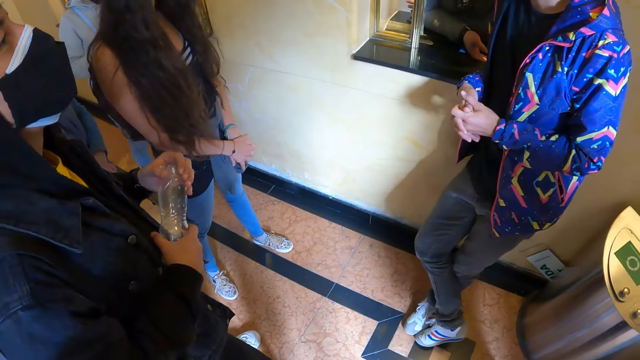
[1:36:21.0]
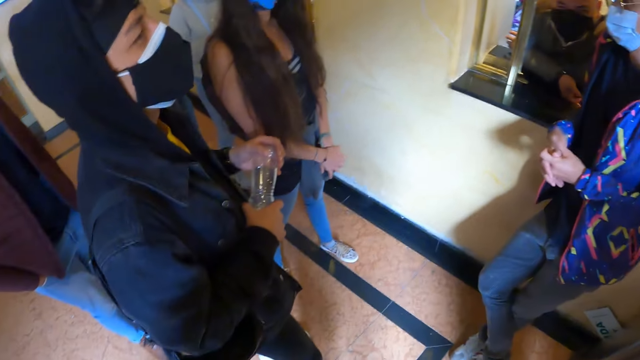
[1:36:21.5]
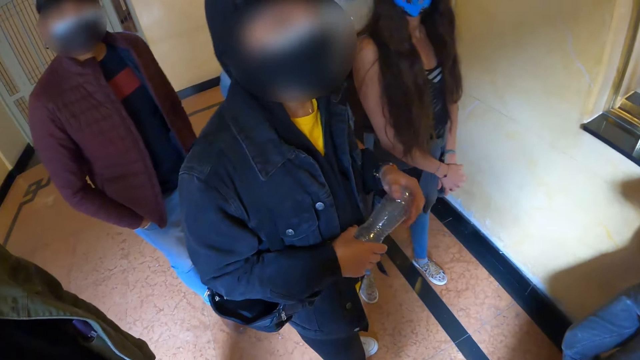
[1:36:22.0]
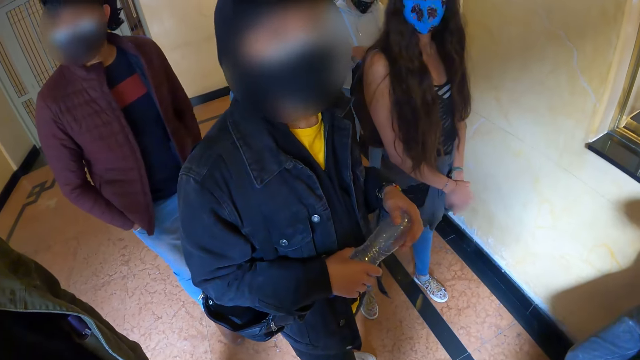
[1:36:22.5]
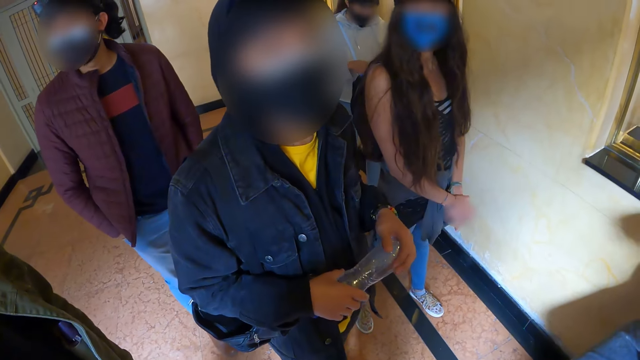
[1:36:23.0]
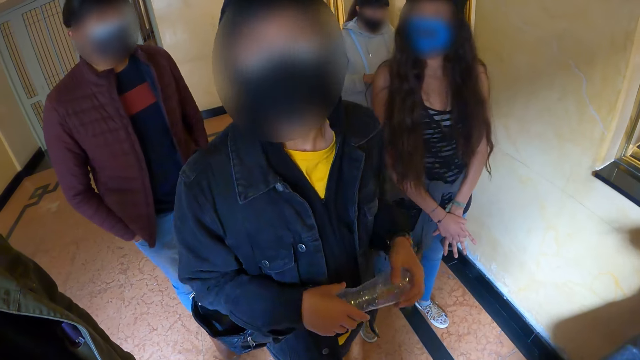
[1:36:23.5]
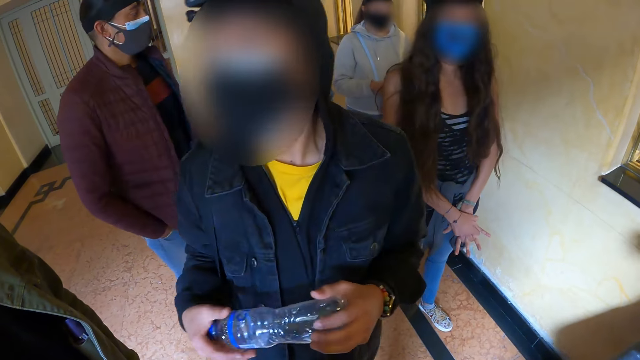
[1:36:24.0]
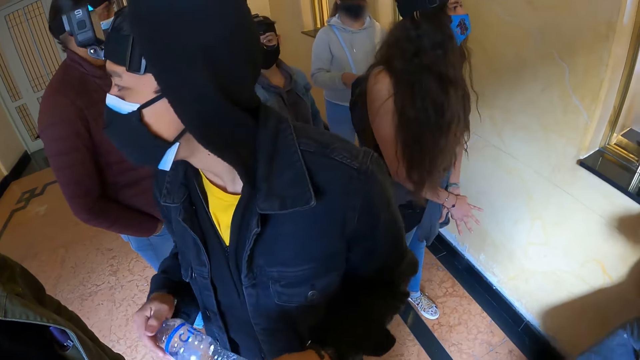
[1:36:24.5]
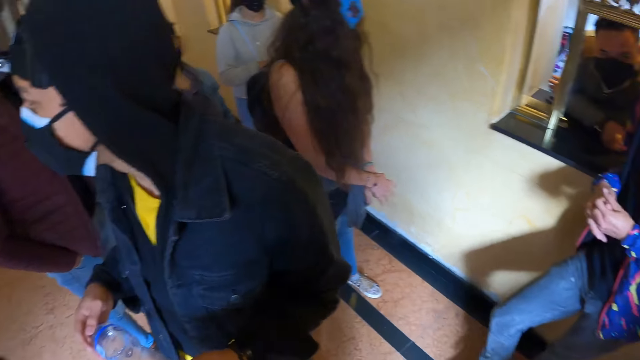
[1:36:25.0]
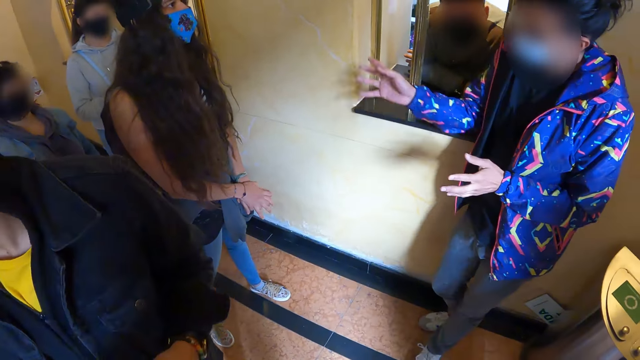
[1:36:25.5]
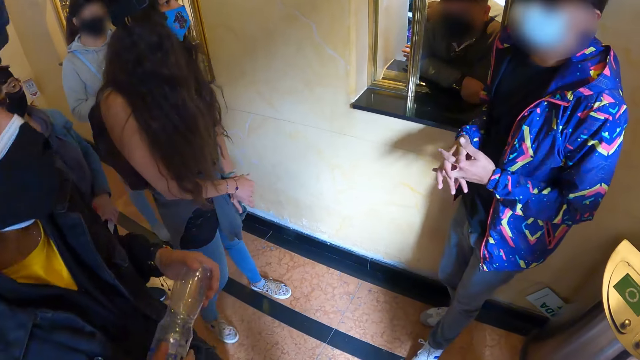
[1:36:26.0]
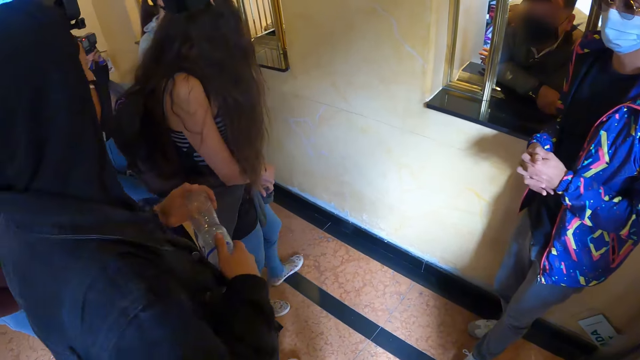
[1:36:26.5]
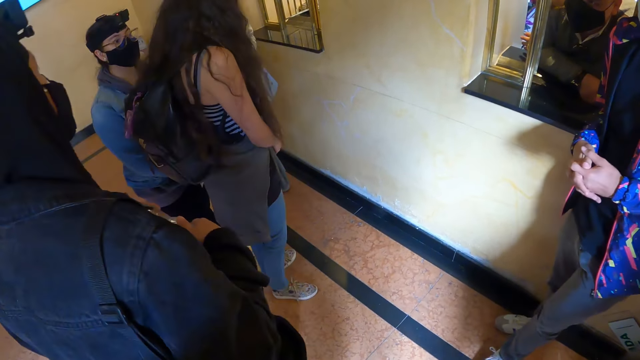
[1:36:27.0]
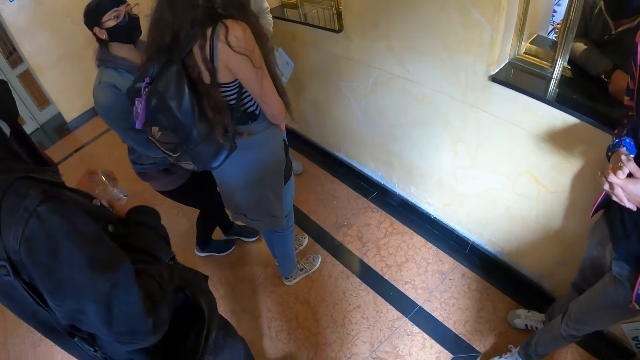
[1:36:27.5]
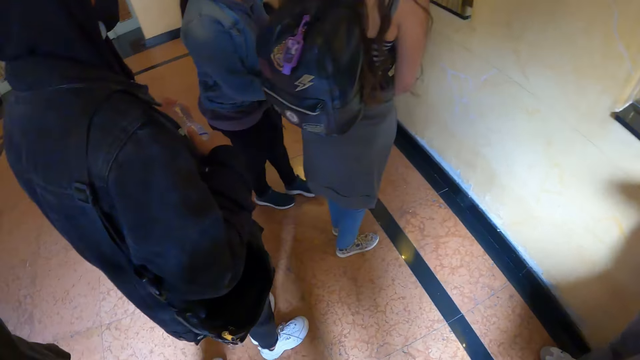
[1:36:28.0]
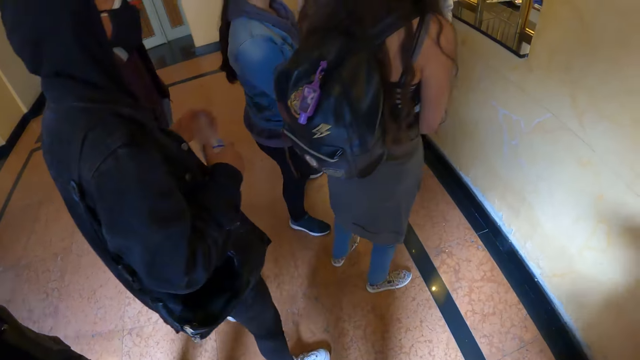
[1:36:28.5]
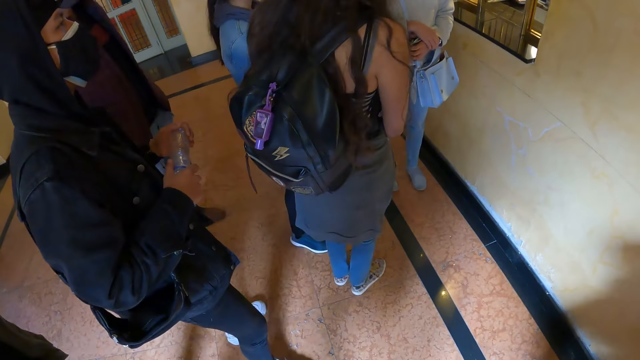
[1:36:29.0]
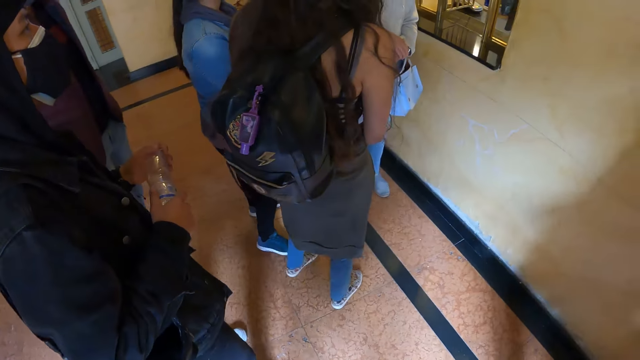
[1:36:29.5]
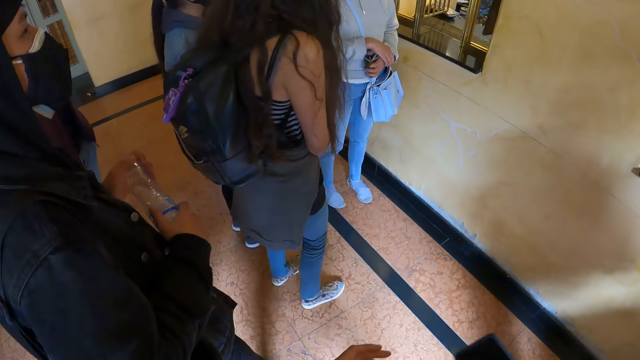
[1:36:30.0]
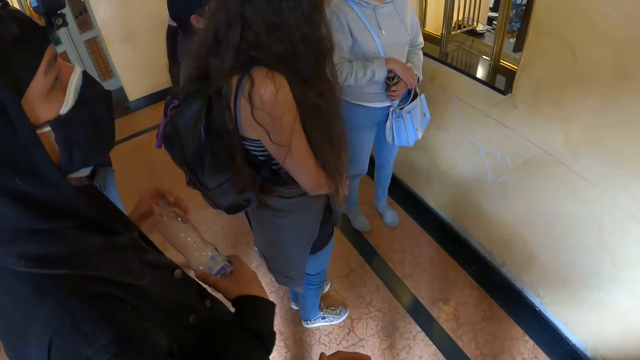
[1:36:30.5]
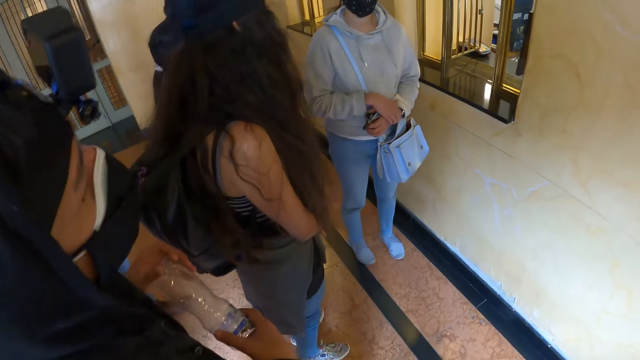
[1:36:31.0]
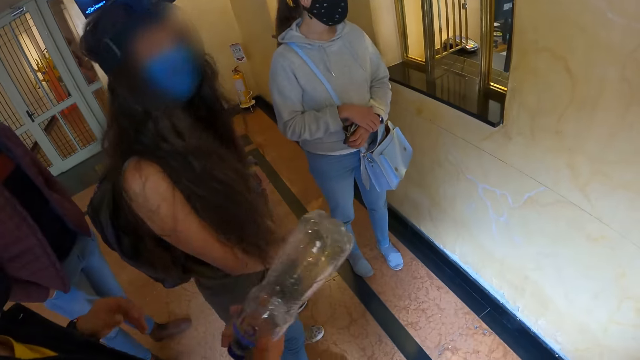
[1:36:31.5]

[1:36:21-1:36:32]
The camera wearer looks around. A man interacts with the camera wearer. The man looks around. A person turns around. The camera wearer looks around. Another man interacts with friends with gestures. The first man moves to the left. A woman moves to the left. Another woman moves to the left. The camera wearer moves to the left. They make steps forward.

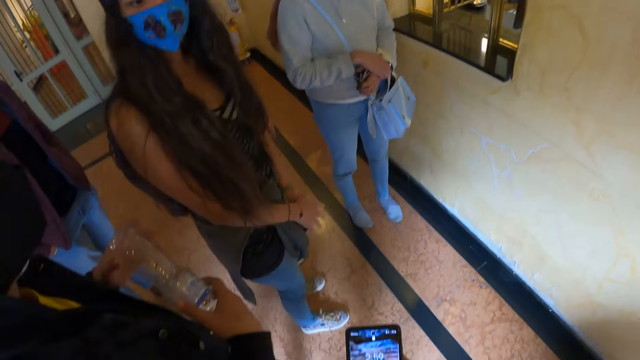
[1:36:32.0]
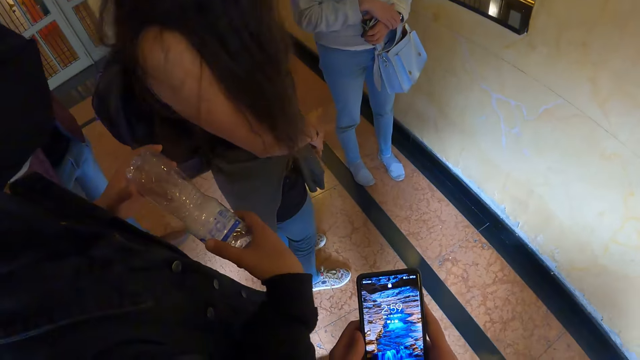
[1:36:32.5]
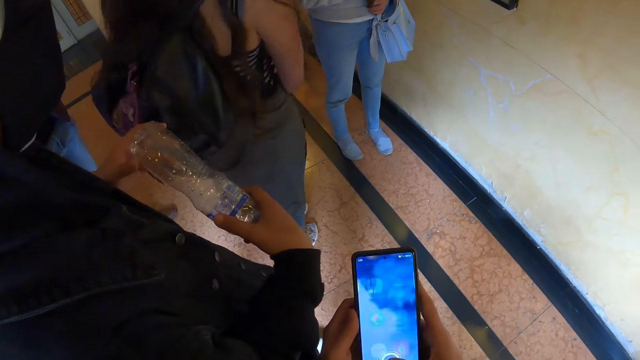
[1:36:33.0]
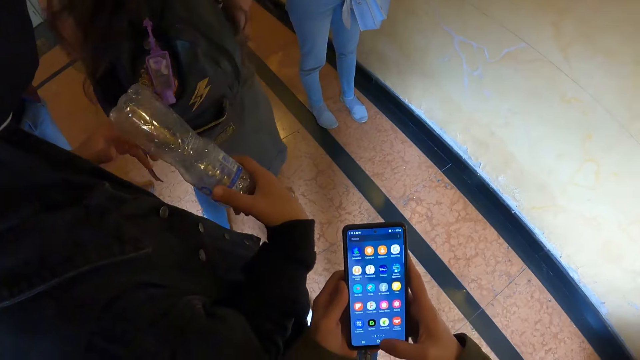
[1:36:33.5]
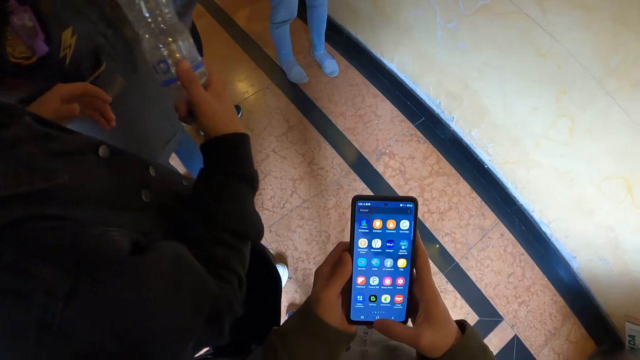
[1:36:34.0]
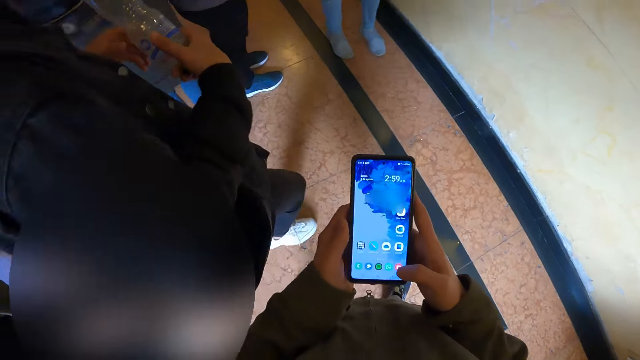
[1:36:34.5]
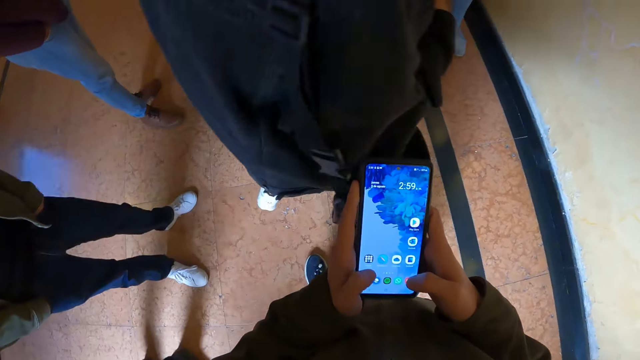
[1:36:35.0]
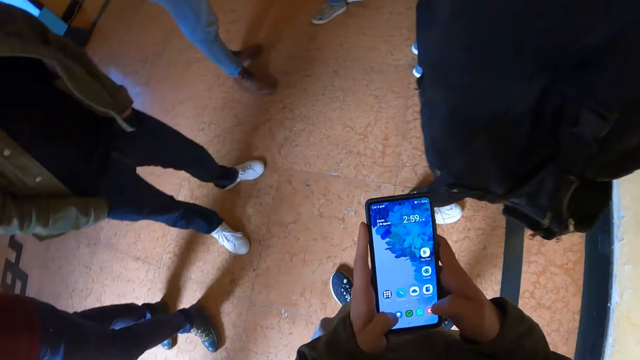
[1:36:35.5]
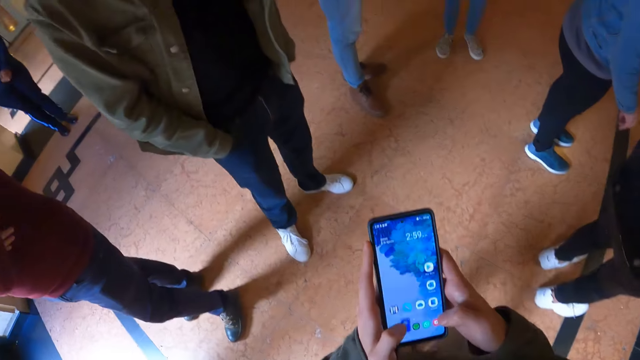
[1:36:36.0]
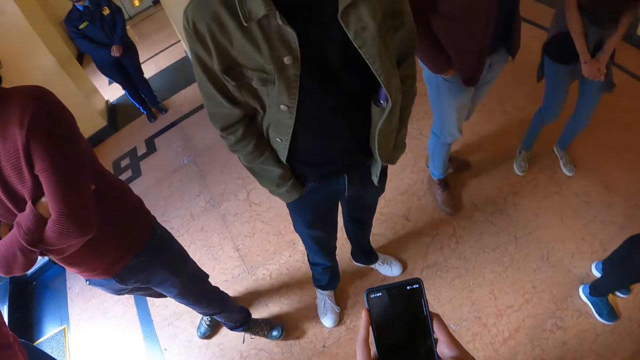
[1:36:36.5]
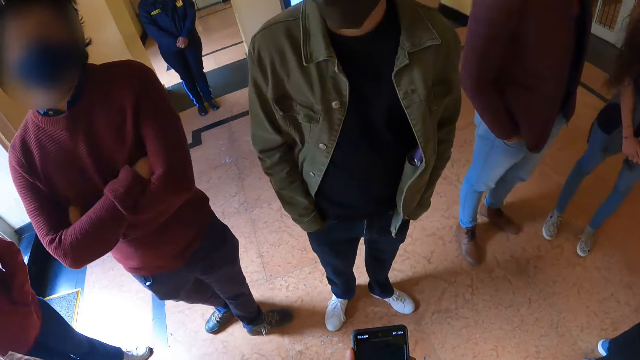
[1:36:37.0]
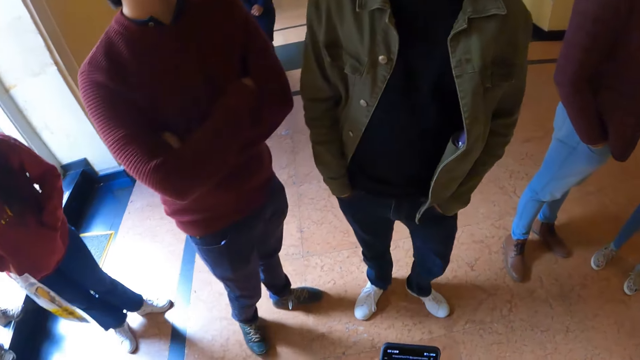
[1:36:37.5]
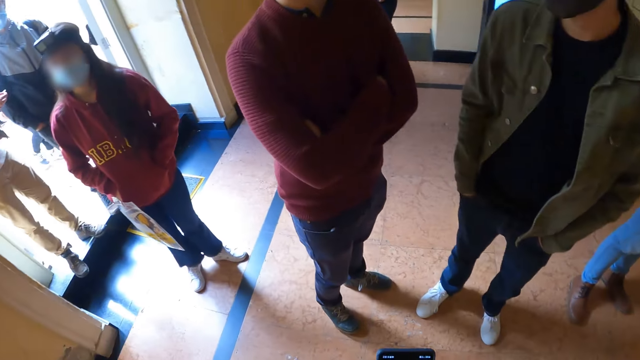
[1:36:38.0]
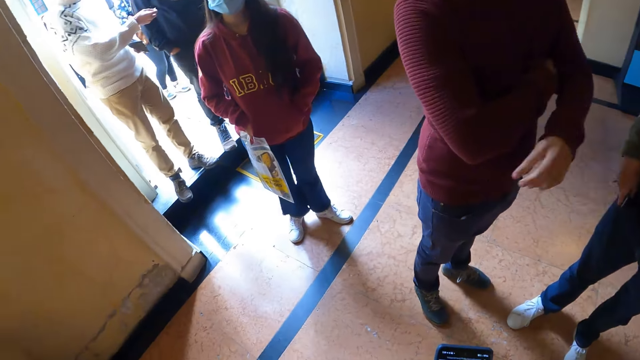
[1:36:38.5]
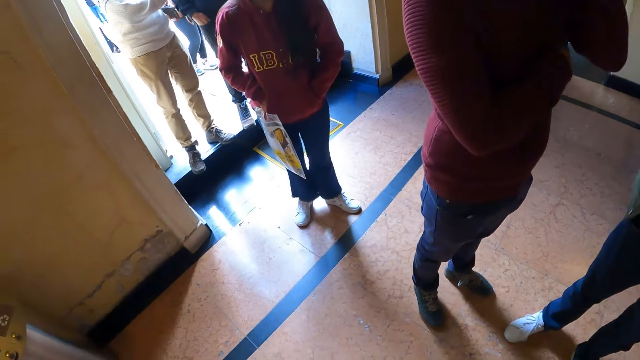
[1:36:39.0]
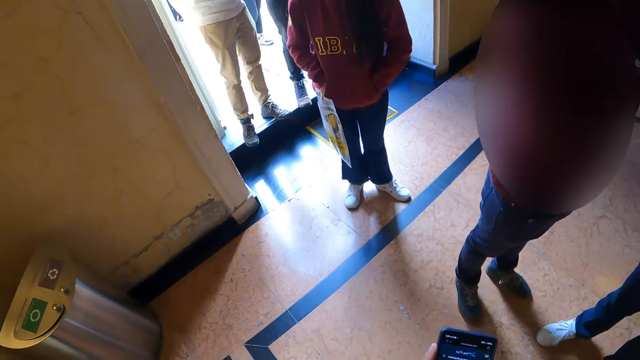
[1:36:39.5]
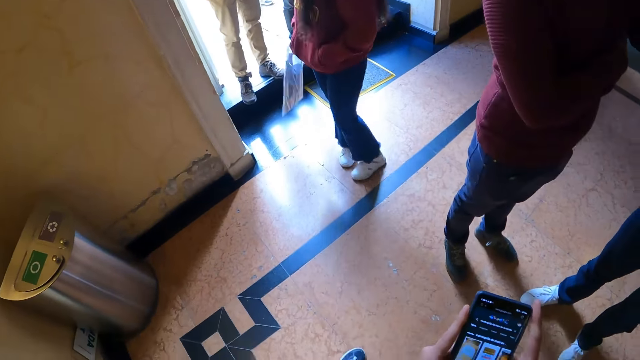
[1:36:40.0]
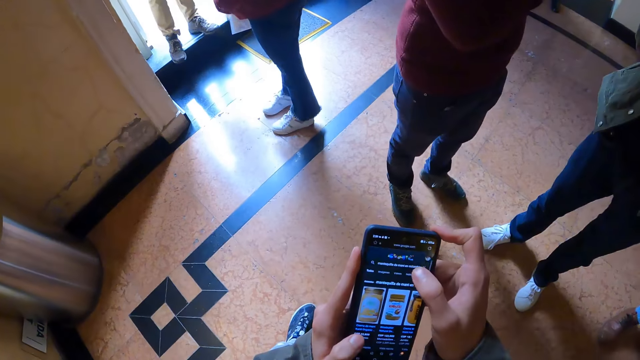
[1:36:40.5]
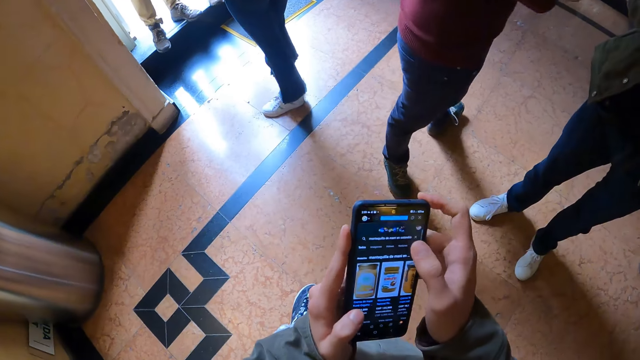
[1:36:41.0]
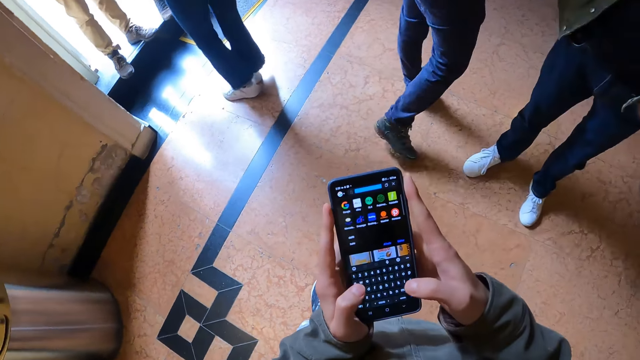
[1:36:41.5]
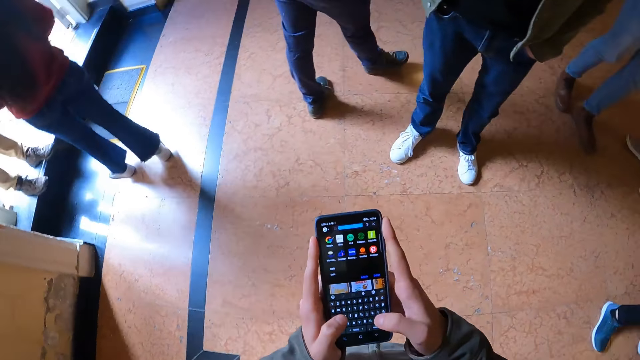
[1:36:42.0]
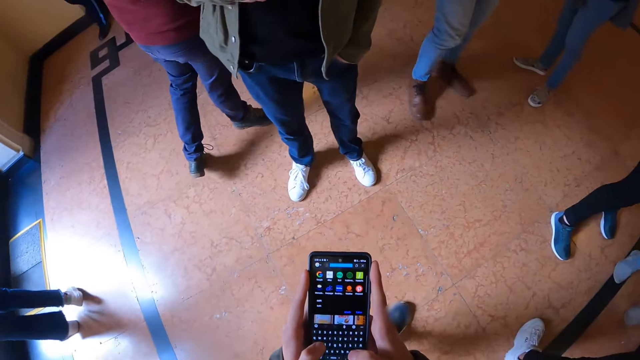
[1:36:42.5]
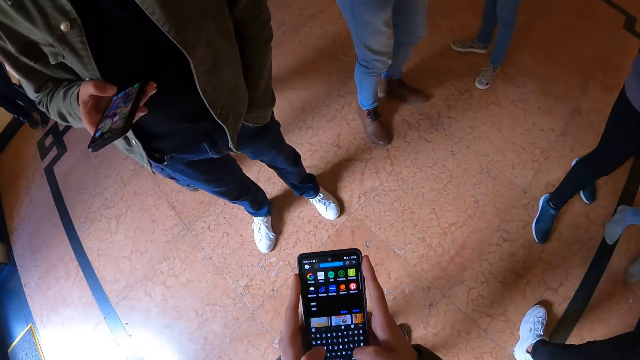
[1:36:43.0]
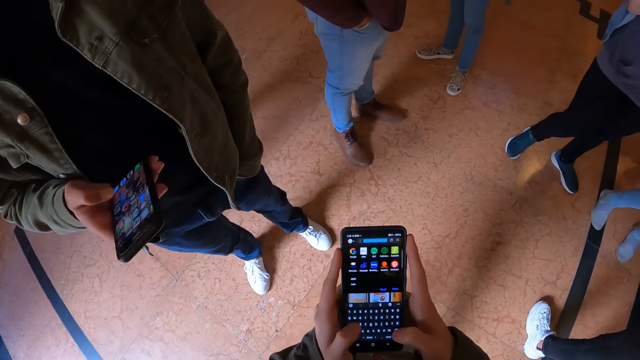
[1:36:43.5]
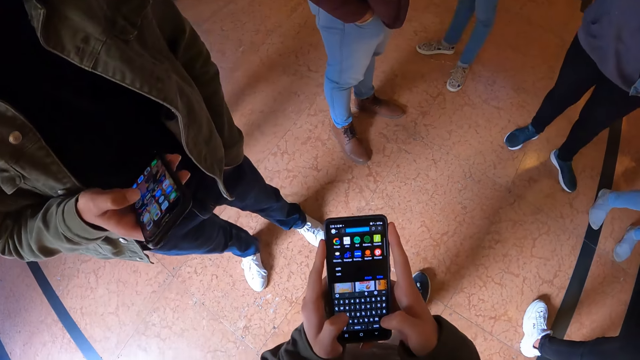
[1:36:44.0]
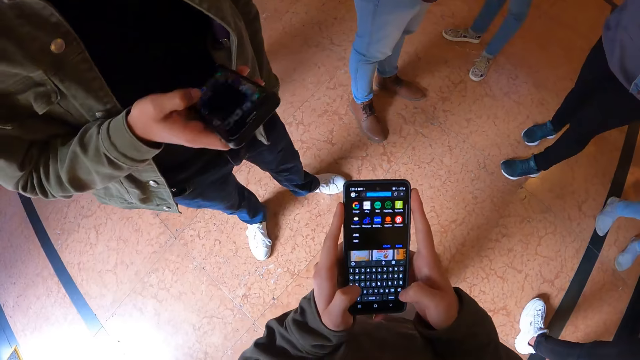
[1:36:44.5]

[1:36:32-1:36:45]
The camera wearer uses the phone. They look at the phone. A woman walks away. A man walks around. The camera wearer walks around. They look around. They operate their phone. They walk around the room with the phone in the hand.
